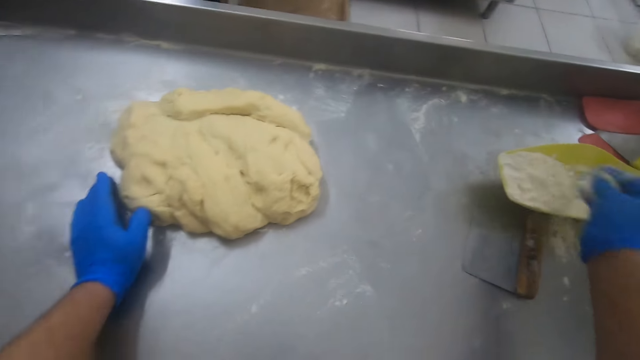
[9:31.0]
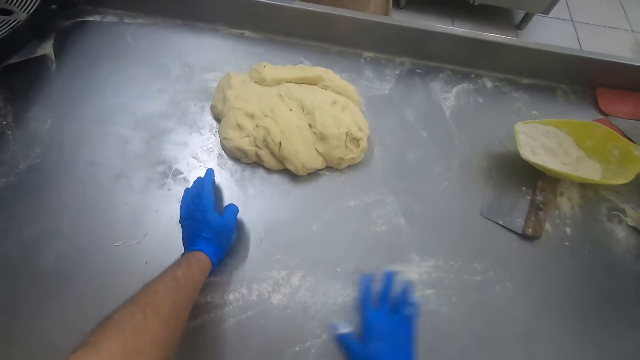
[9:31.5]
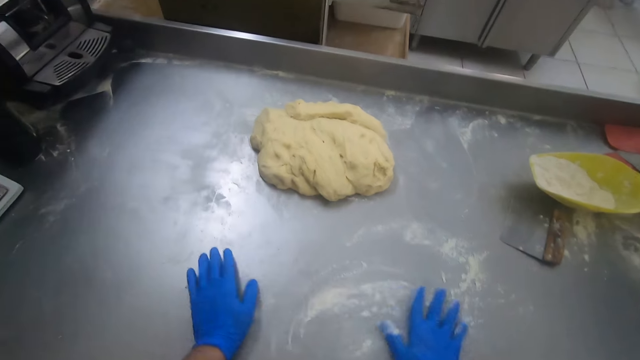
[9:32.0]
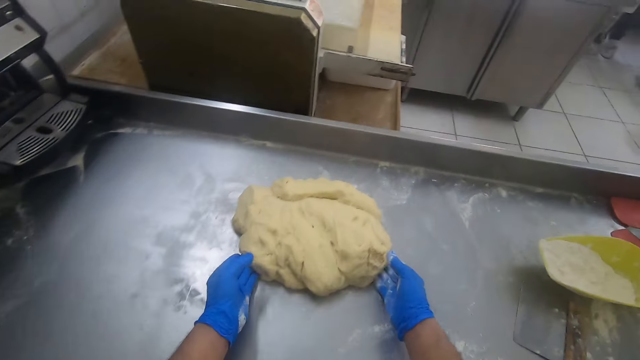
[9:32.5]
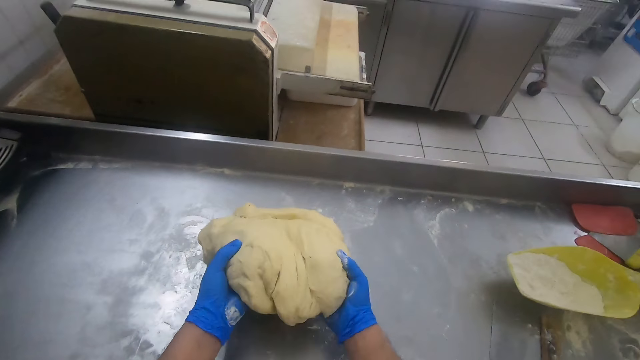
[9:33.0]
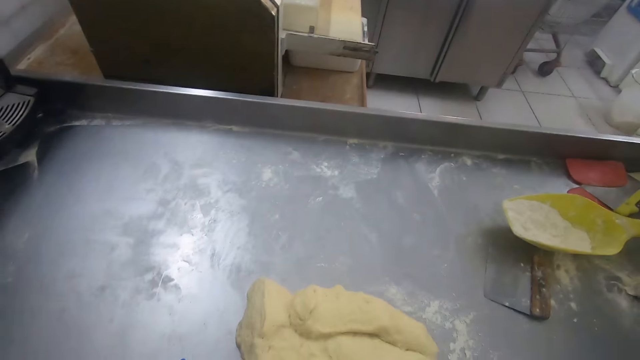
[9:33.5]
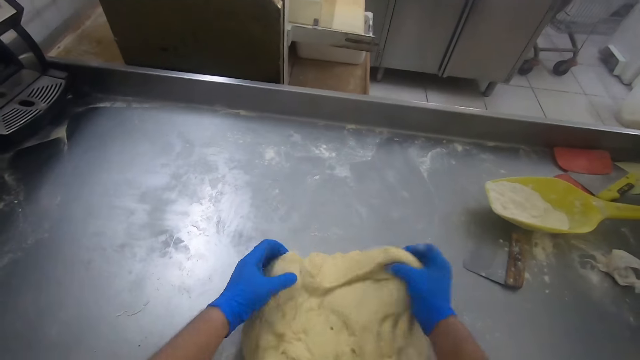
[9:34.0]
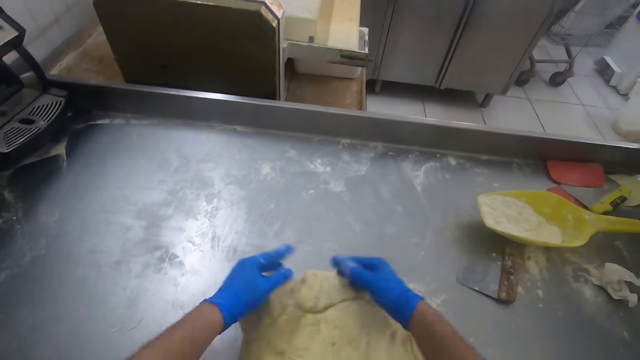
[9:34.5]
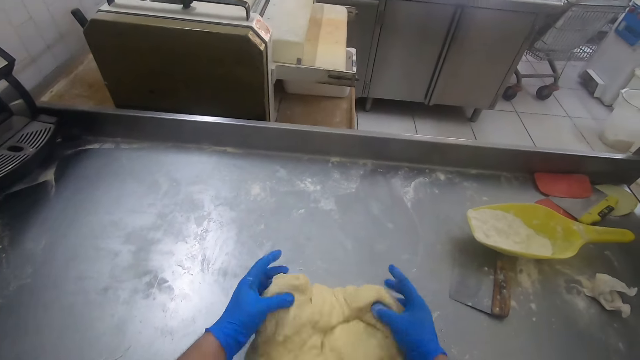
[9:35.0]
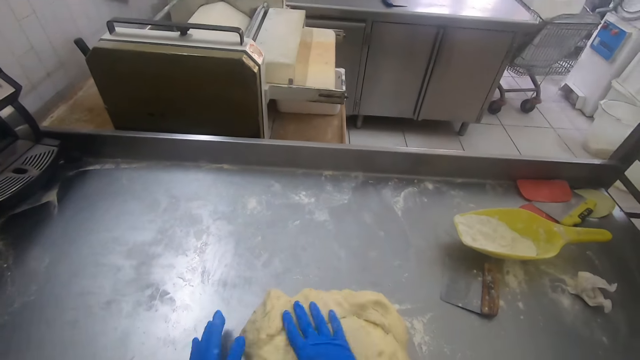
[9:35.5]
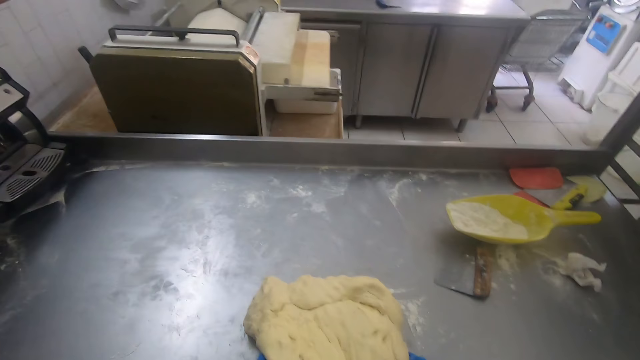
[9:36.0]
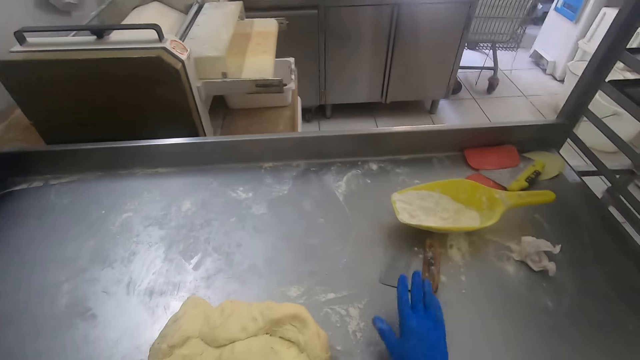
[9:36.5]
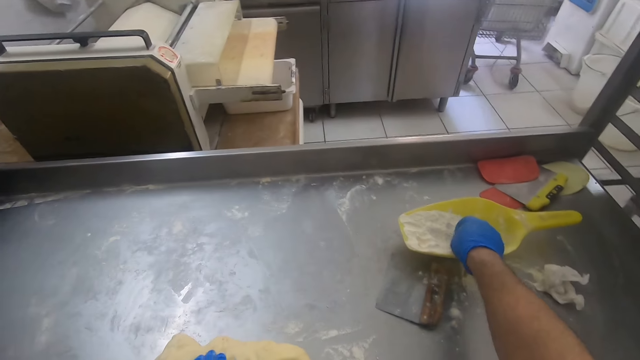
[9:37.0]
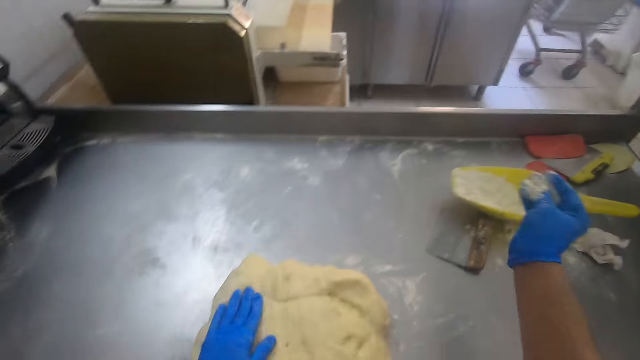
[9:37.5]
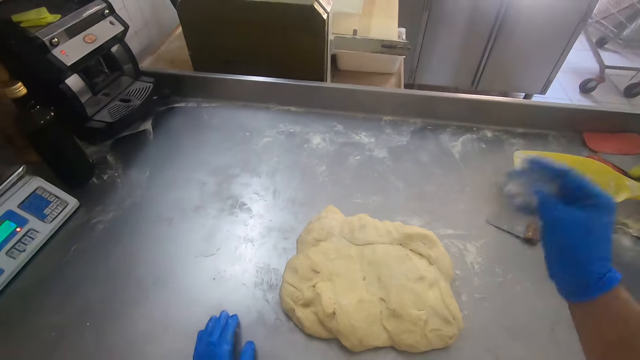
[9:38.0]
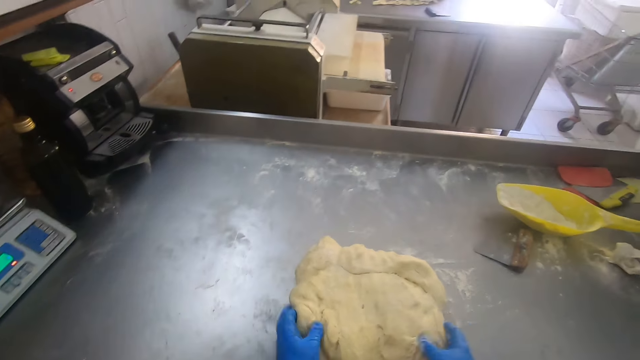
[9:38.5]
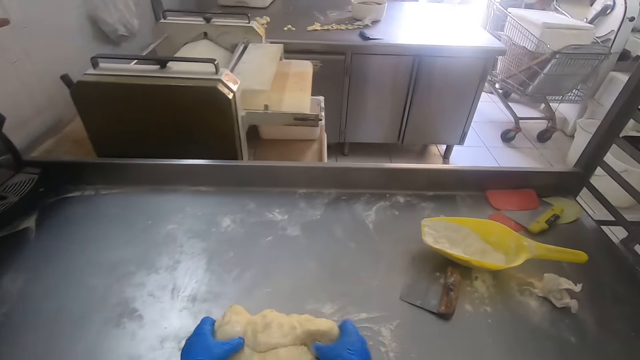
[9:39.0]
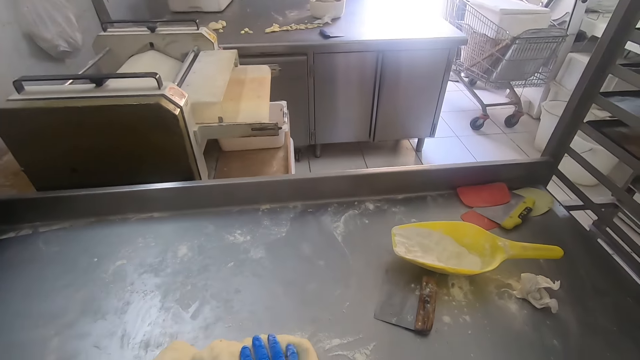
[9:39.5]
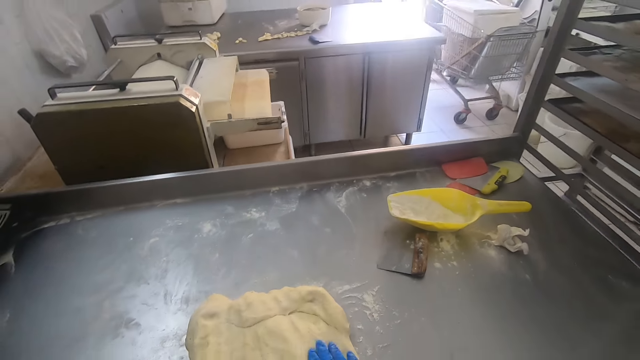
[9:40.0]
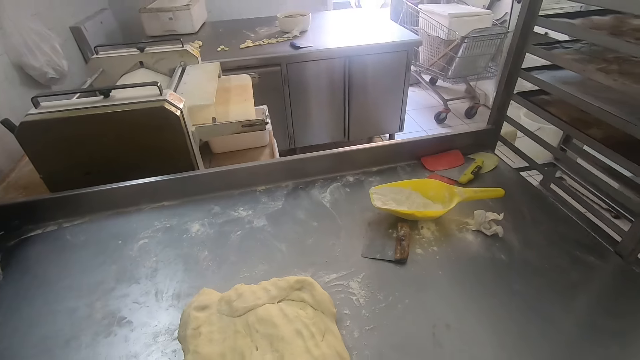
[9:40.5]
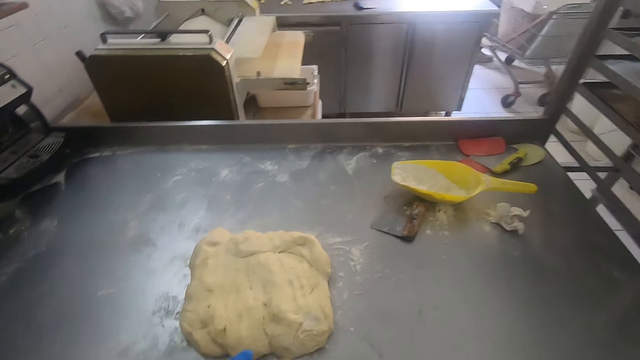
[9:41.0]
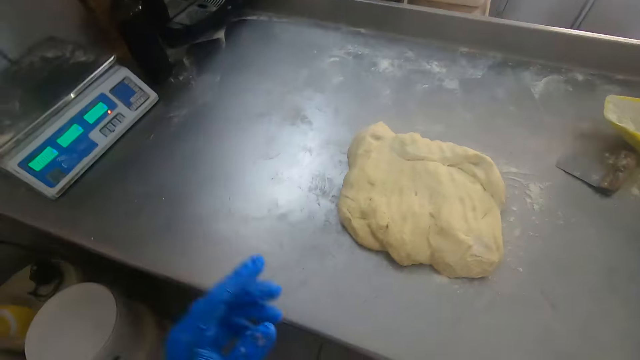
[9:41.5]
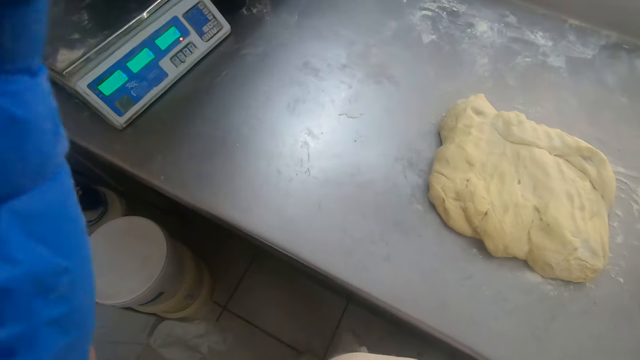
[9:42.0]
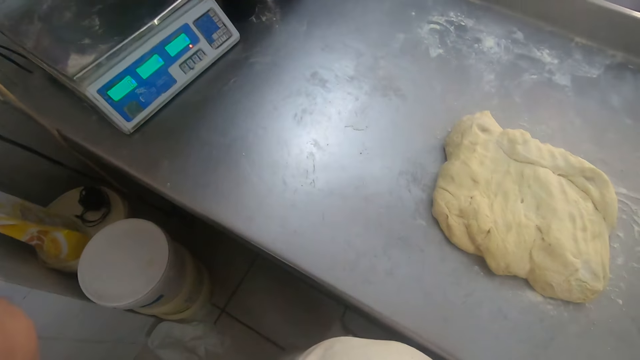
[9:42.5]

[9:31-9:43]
The camera wearer takes some flour from the silicon spatula. He sprays the flour on the baking table. He carries the flour dough from the baking table. He places the flour dough on the flour on the baking table. He beats the flour dough with his hands. He touches the bench scraper. He takes some flour from the silicon spatula on the baking table. He sprays flour on the flour dough on the baking table. He beats the flour dough with his hands. A man does something. The camera wearer stares around. He touches the camera.
